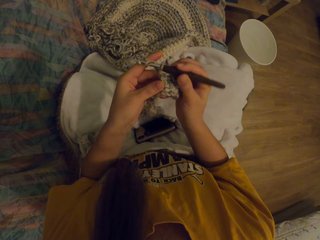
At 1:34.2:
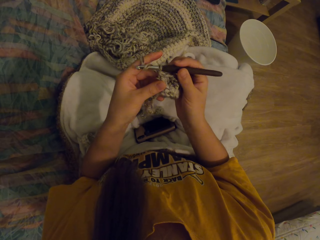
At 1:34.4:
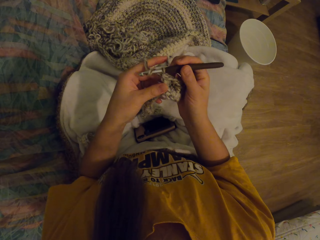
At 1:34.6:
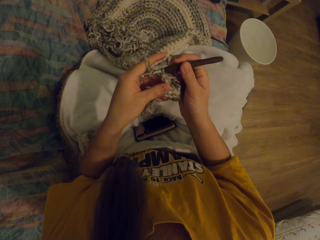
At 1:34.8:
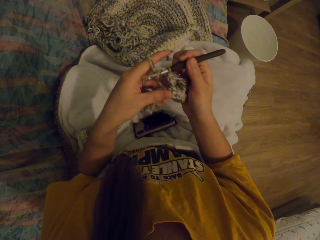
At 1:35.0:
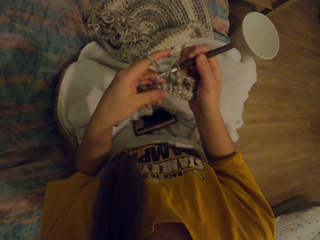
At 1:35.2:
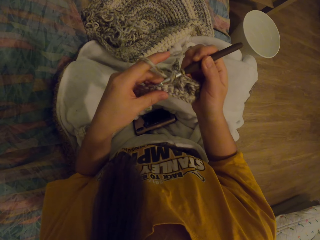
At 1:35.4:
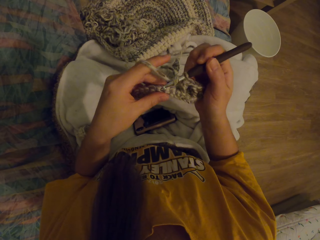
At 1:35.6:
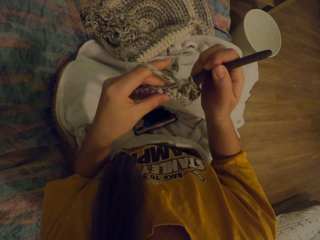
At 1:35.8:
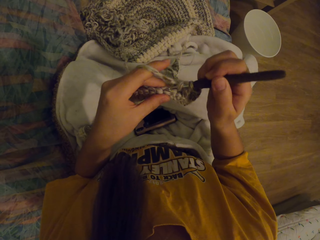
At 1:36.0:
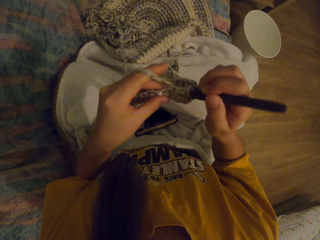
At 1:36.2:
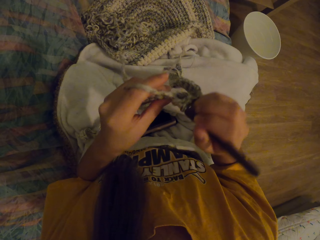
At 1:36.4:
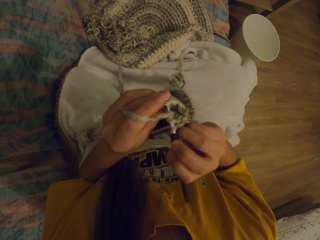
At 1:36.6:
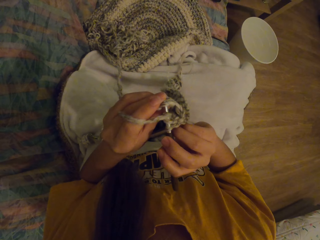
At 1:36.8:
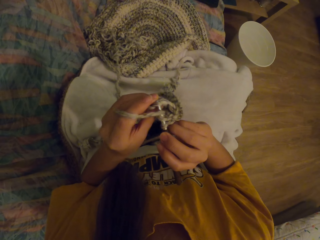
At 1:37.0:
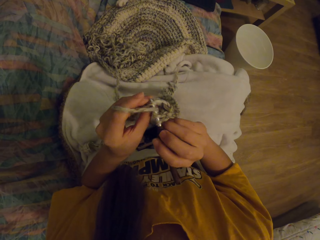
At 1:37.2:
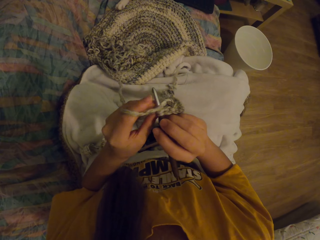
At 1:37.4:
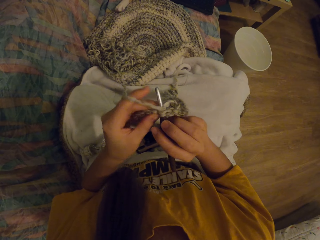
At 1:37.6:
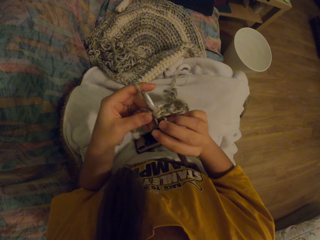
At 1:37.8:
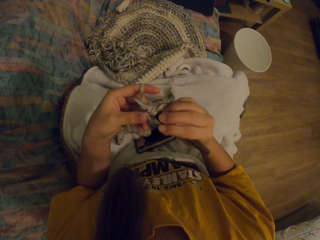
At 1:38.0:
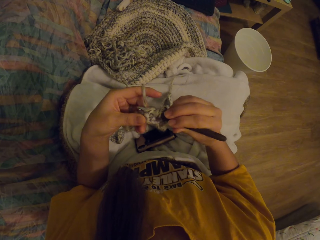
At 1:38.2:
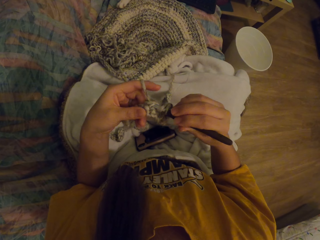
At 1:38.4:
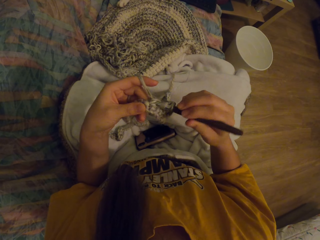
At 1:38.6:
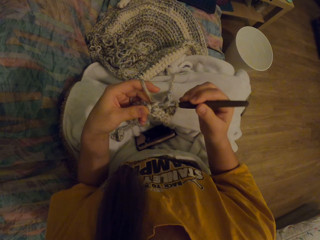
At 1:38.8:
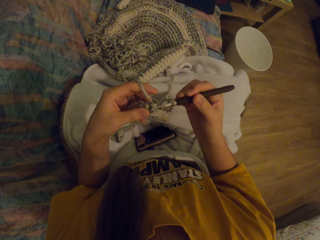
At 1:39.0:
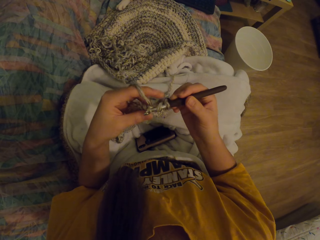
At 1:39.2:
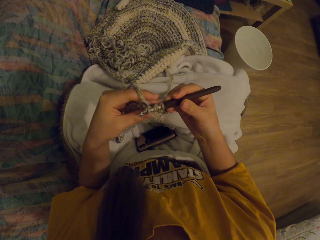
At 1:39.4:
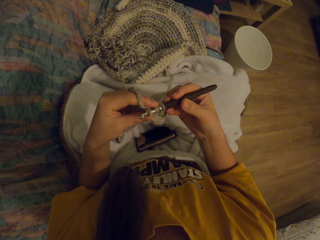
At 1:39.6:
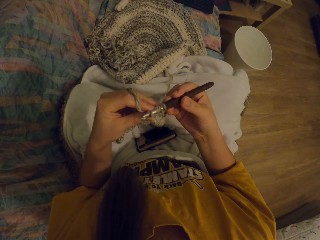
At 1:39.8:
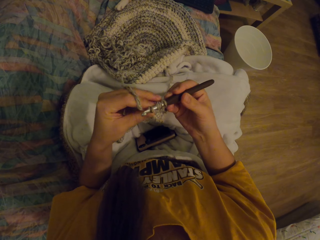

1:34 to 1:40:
The camera wearer knits the fabric with the crochet.

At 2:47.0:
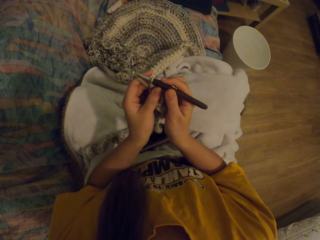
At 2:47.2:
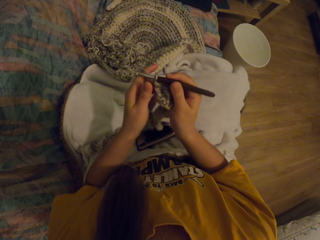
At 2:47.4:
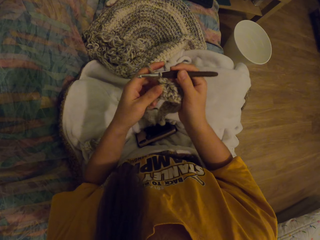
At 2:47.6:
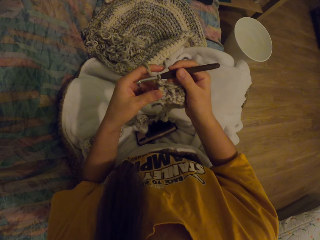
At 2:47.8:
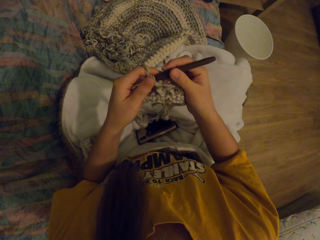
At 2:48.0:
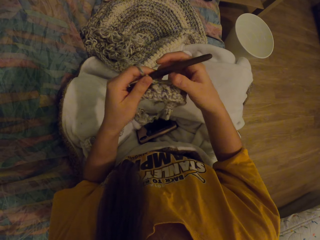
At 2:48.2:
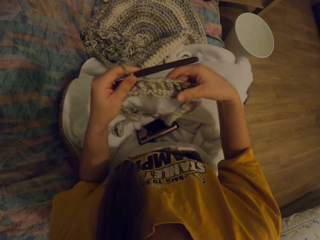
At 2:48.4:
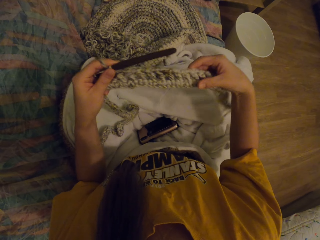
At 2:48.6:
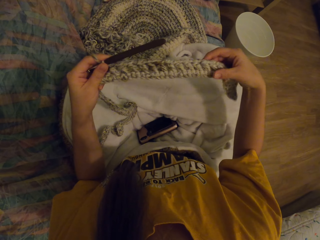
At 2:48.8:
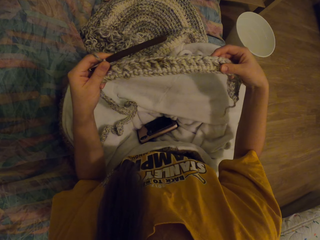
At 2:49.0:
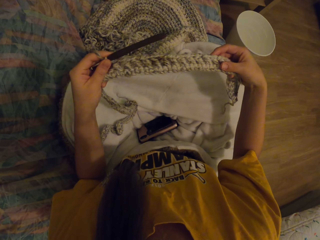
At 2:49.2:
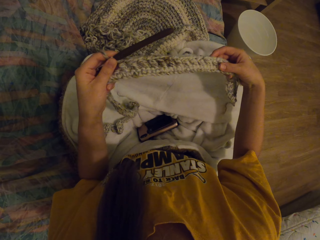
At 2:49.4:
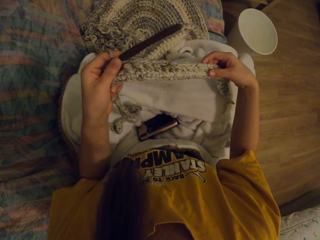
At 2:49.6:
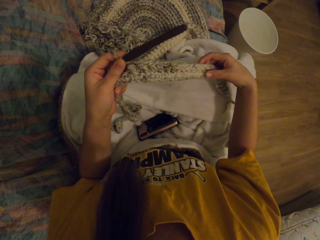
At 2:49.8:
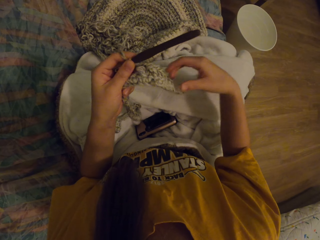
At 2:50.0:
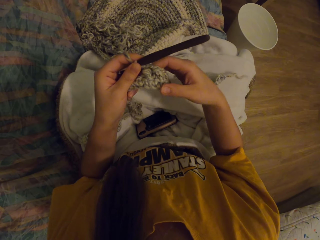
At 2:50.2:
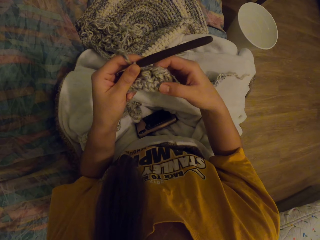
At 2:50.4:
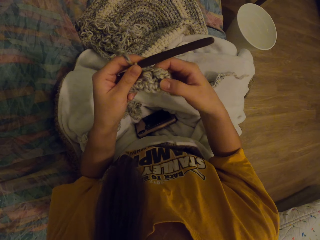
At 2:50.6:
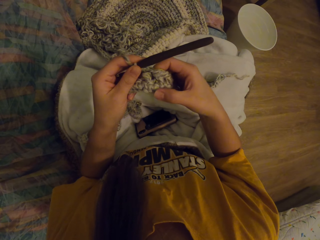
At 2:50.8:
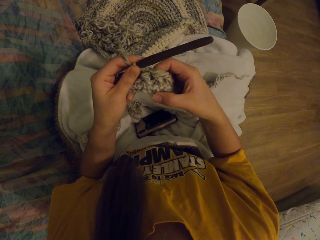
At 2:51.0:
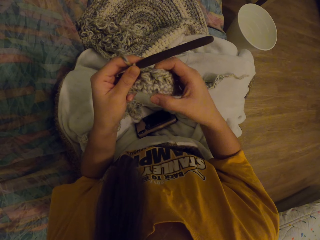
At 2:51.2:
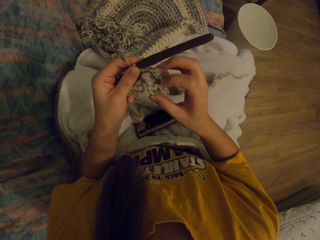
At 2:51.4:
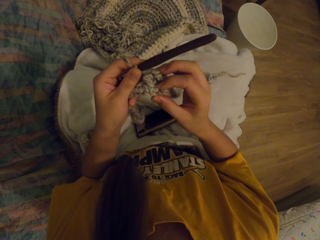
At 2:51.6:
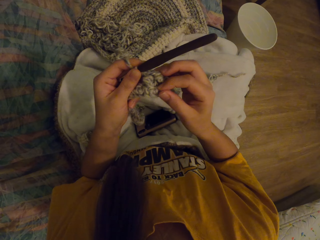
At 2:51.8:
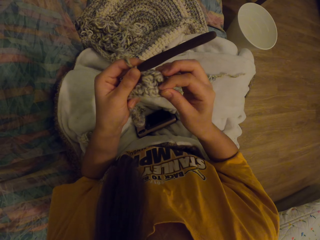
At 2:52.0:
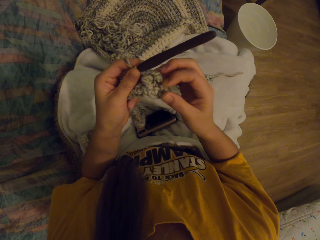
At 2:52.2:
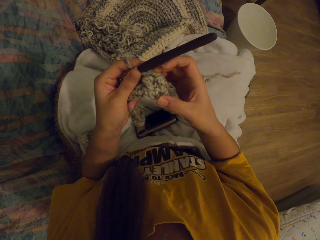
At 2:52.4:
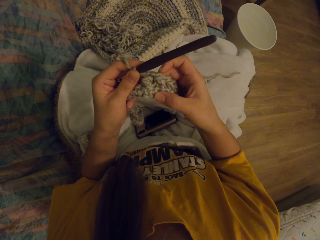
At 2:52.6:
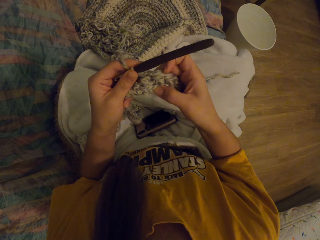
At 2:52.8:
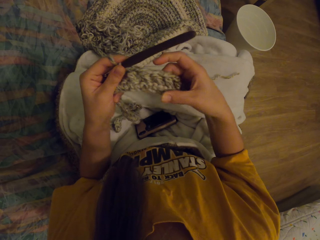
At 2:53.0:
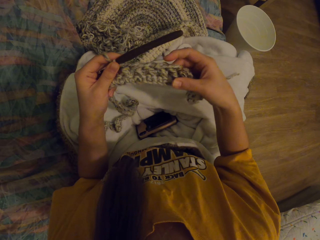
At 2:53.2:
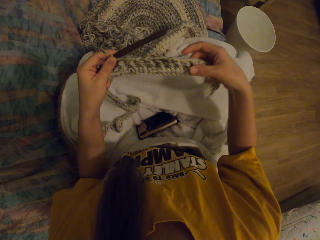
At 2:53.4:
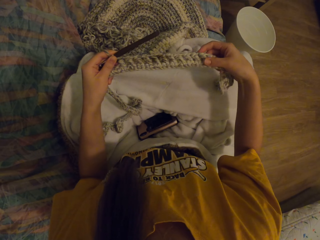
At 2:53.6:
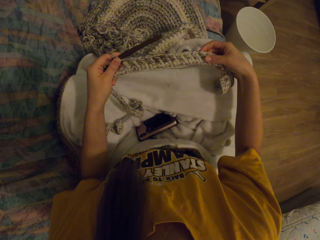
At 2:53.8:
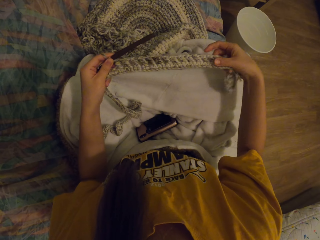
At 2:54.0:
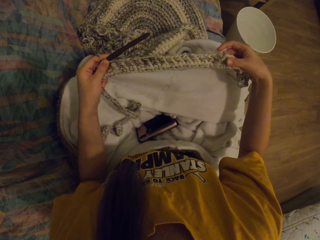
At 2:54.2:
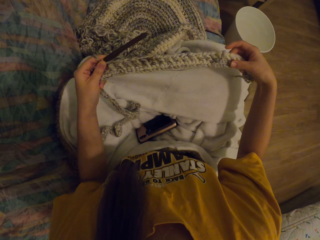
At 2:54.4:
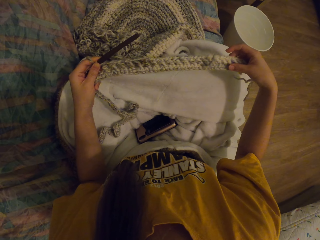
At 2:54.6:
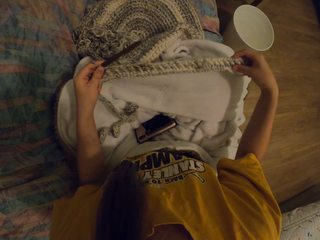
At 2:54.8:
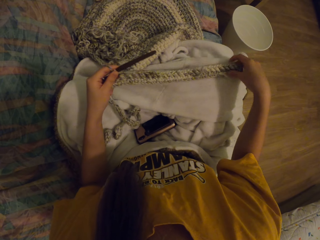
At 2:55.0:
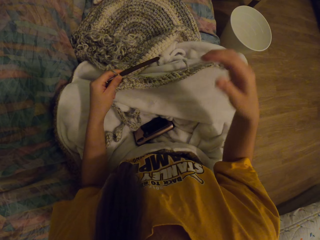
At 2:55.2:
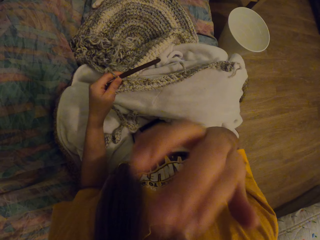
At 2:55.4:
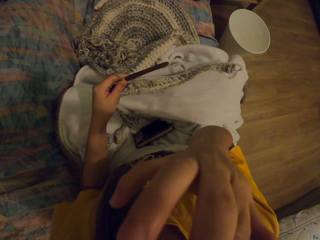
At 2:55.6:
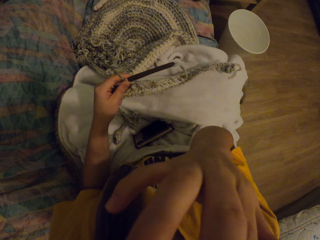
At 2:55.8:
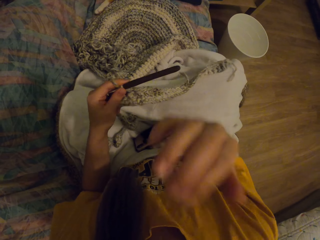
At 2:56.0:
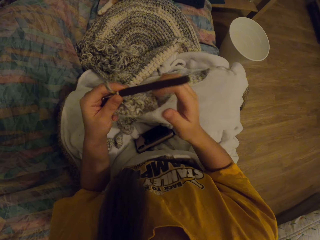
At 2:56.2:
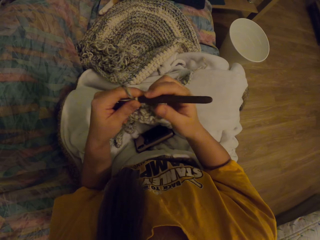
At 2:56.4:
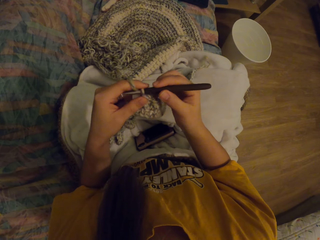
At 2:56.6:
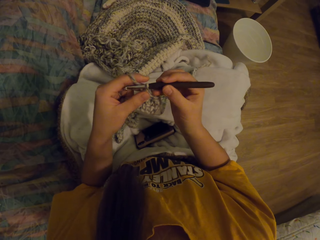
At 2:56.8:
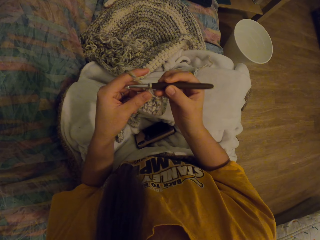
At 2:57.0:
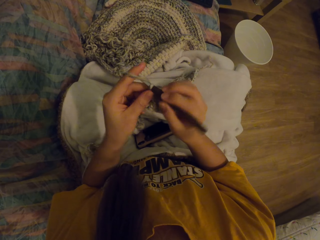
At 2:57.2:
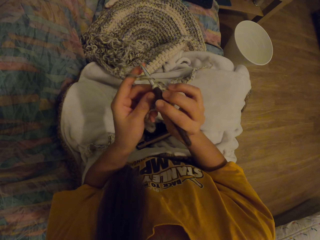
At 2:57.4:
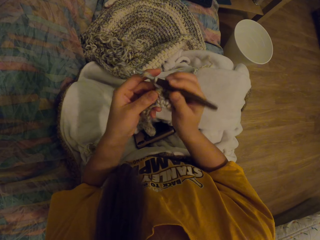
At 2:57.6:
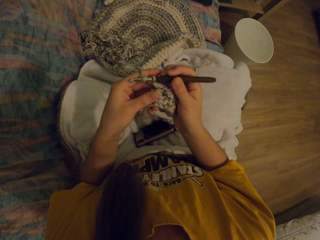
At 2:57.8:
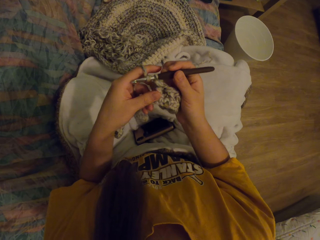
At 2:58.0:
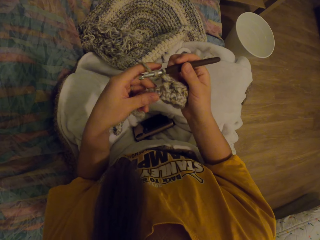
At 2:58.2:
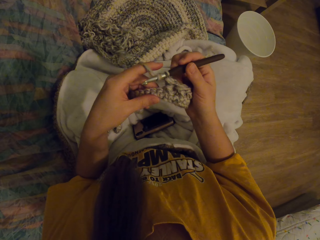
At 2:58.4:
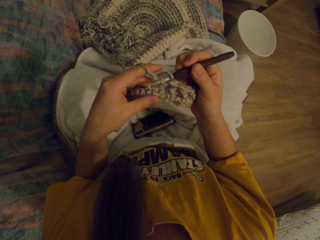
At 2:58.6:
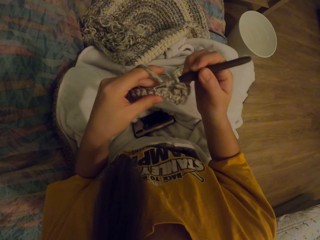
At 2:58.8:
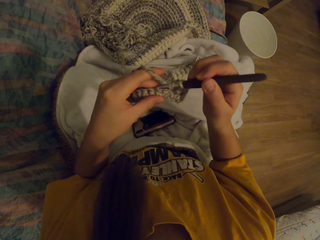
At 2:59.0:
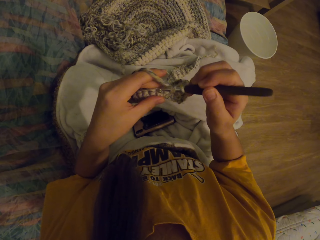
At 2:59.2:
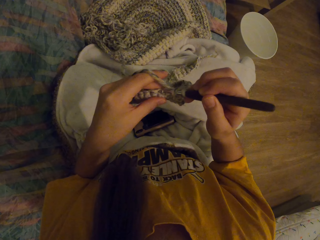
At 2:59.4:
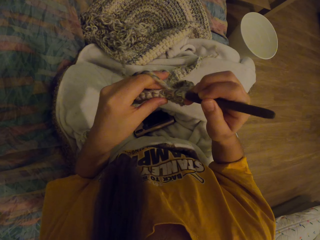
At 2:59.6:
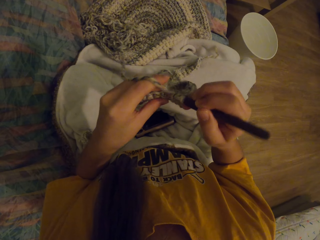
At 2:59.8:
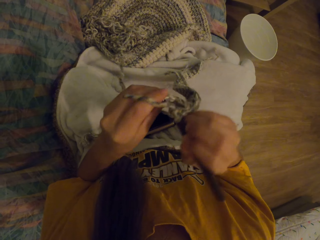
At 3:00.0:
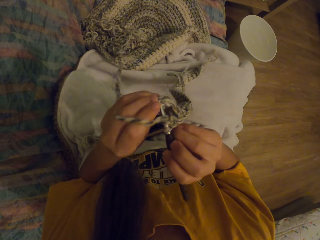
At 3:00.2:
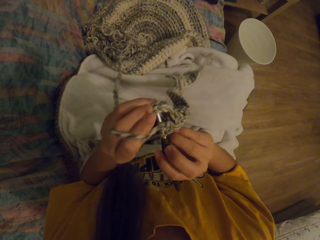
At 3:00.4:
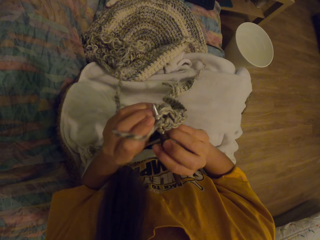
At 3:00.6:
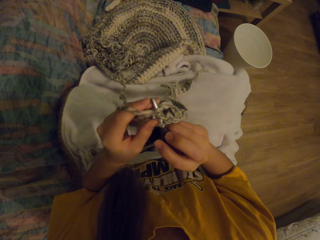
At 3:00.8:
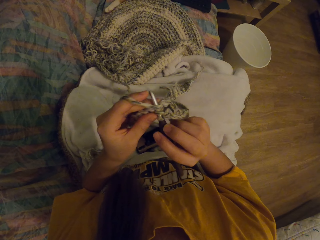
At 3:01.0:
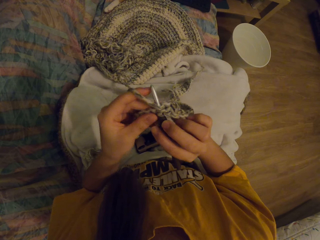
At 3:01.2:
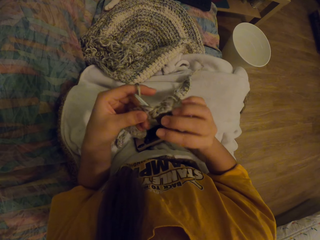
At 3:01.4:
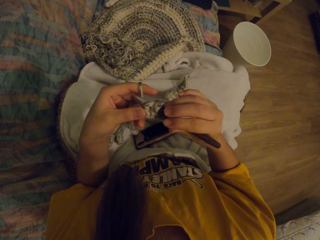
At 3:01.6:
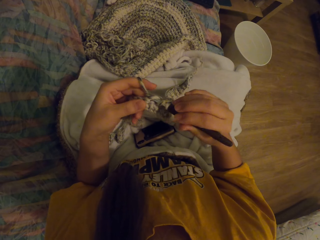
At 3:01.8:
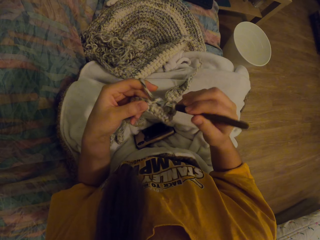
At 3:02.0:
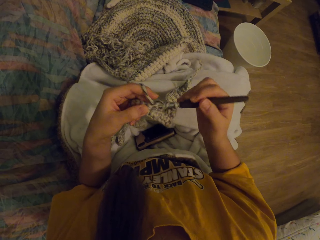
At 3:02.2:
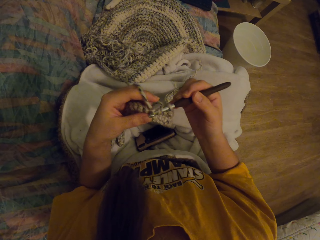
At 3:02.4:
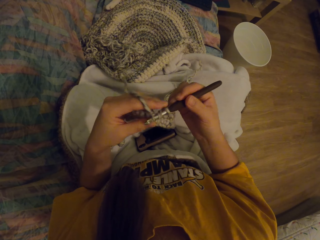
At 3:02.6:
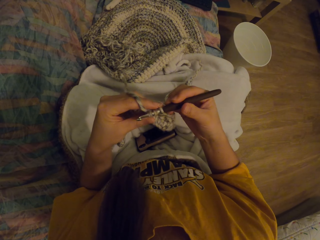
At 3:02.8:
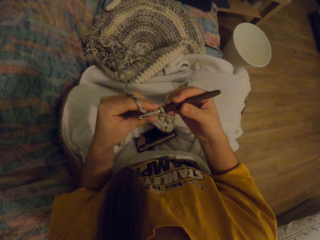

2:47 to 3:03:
The camera wearer straightens the fabric. She checks the knitted cloth. She stares at the fabric. She touches the face. She lifts her hand up. She drops her hand down. She knits the fabric with the crochet.
